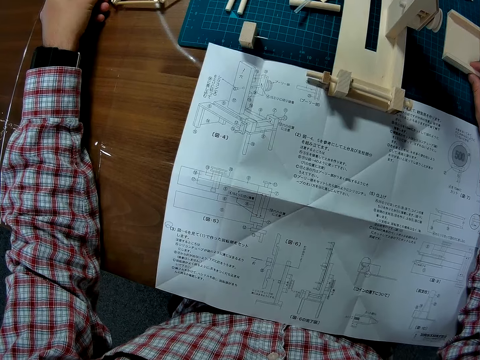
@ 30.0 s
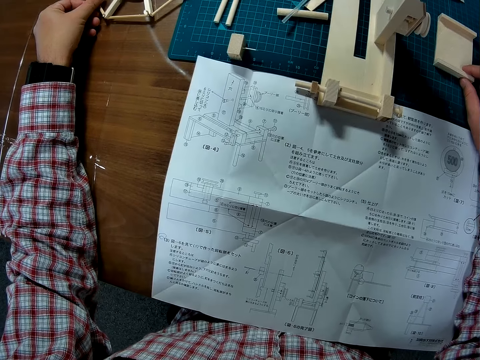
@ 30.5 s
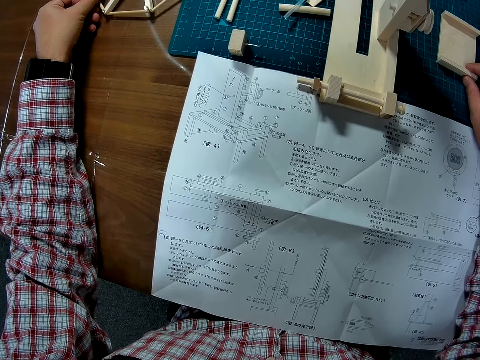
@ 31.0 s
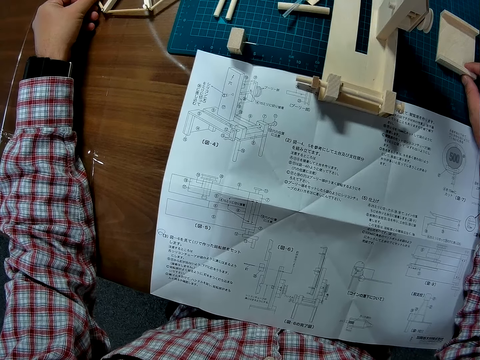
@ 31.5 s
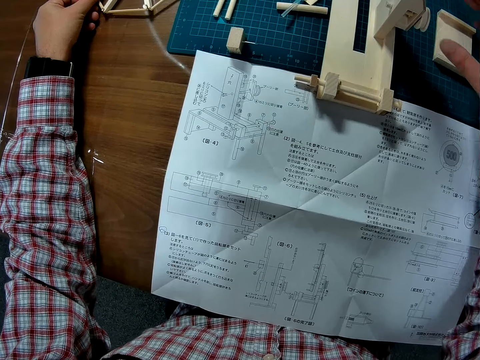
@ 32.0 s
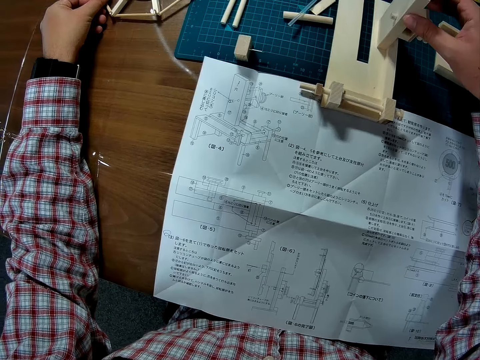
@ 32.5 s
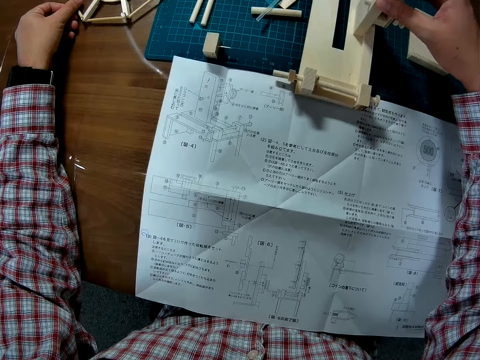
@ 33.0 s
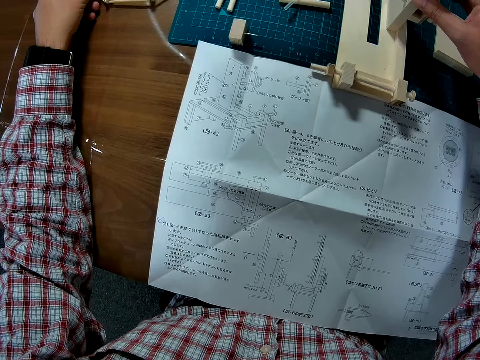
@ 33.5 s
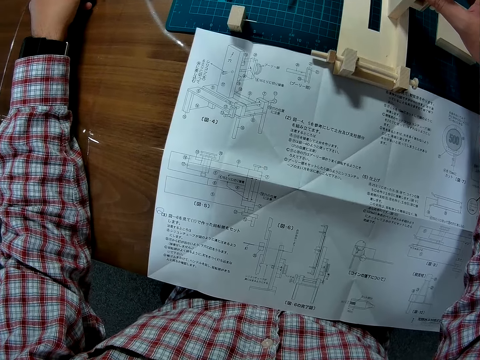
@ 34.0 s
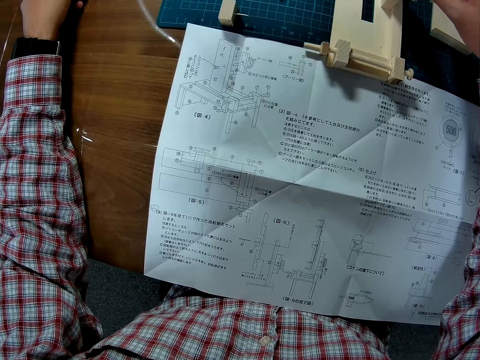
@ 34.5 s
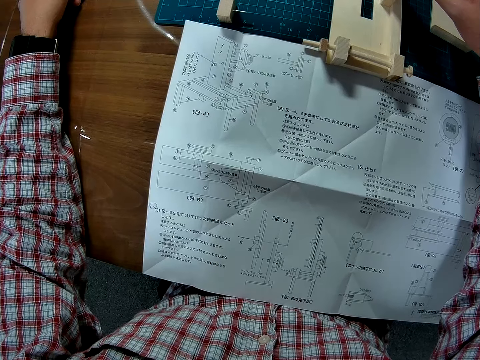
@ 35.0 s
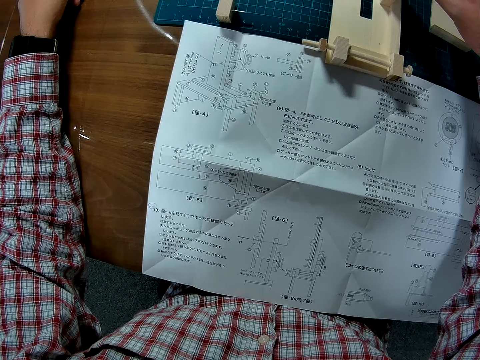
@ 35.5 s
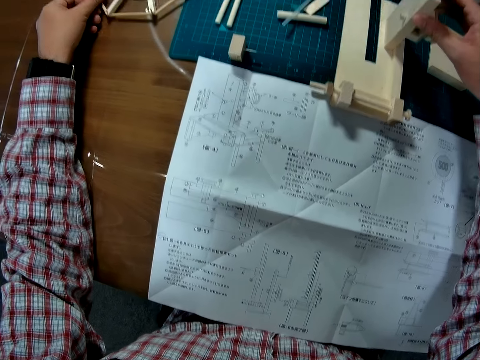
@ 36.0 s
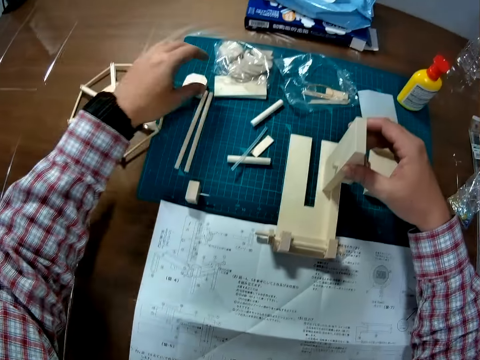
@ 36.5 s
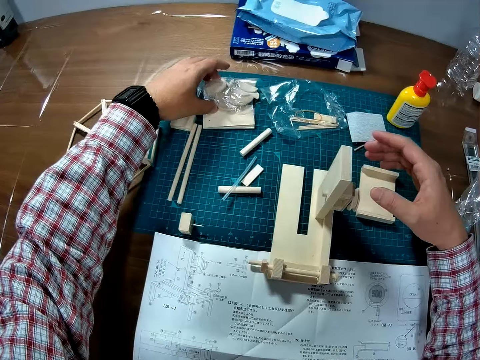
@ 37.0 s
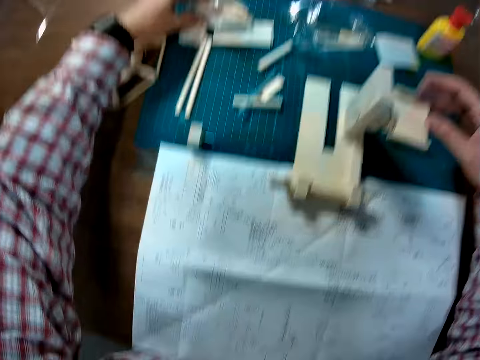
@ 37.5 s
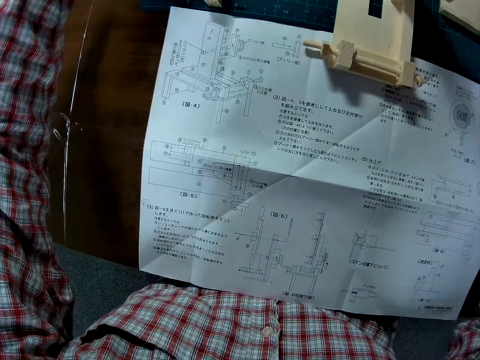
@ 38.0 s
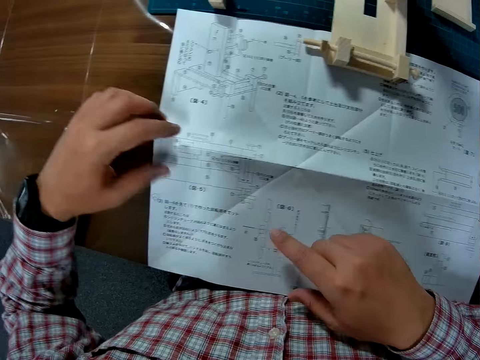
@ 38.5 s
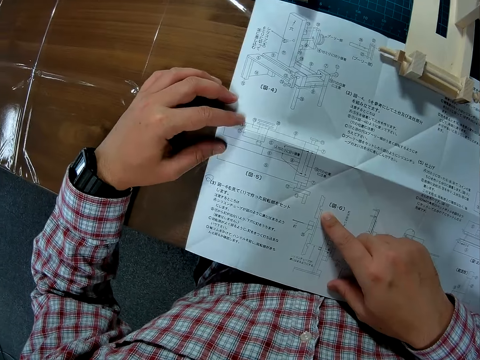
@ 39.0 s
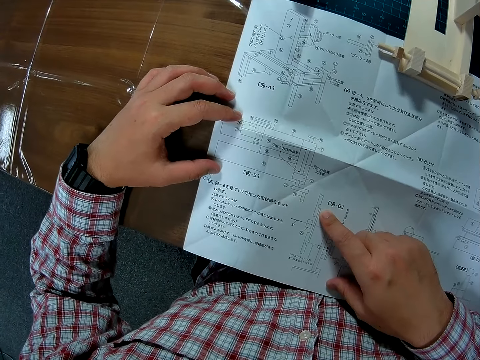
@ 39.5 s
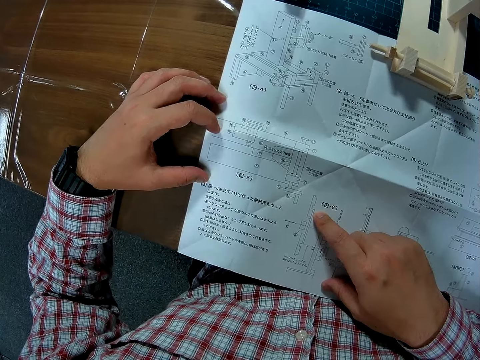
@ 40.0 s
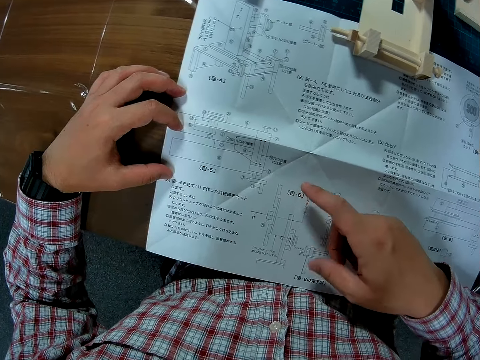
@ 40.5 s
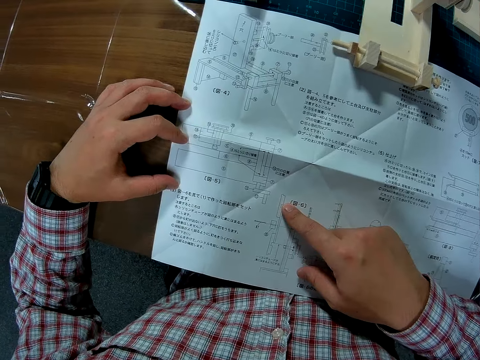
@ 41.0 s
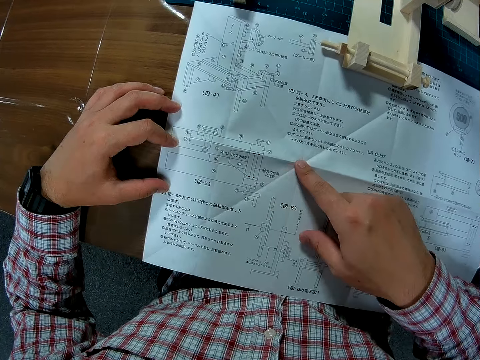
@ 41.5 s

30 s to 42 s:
The camera wearer holds a model. He puts a wheel model on the table. He moves the body of the mechanical model. He pulls modeling pieces. He holds a modeling manual with both hands. He studies the modeling manual with his hand.

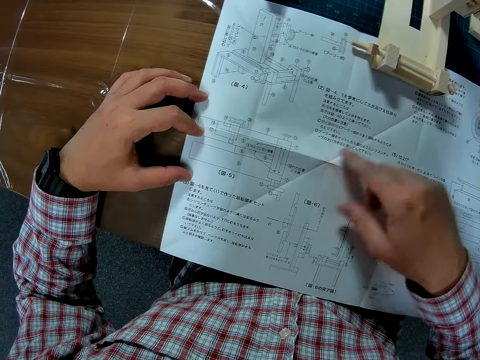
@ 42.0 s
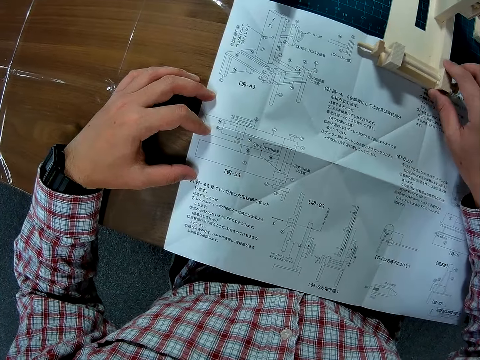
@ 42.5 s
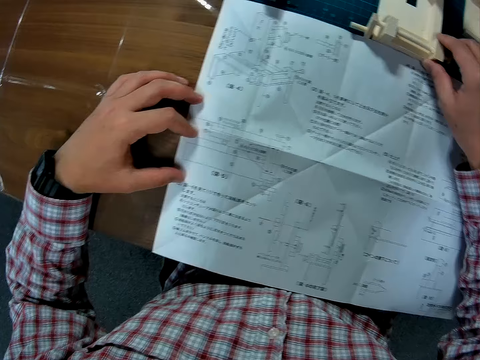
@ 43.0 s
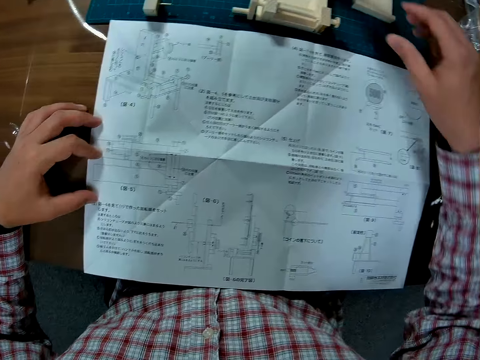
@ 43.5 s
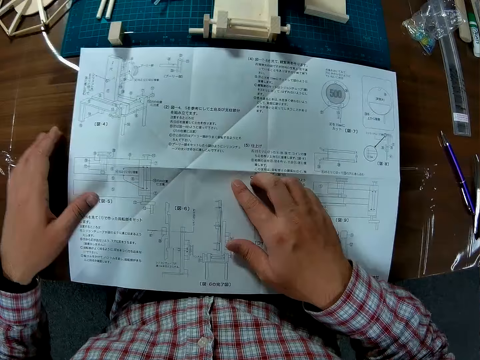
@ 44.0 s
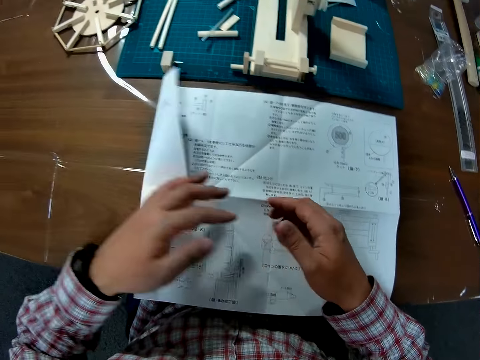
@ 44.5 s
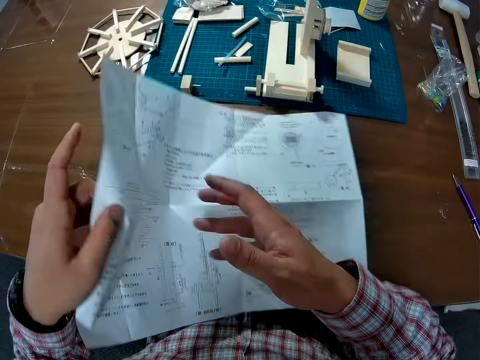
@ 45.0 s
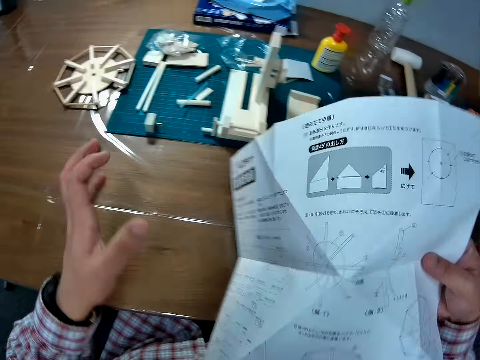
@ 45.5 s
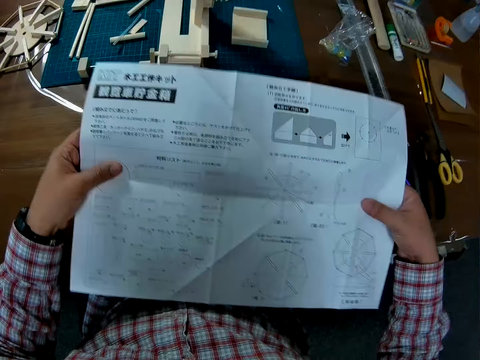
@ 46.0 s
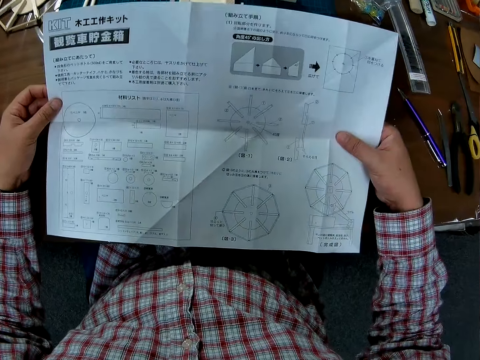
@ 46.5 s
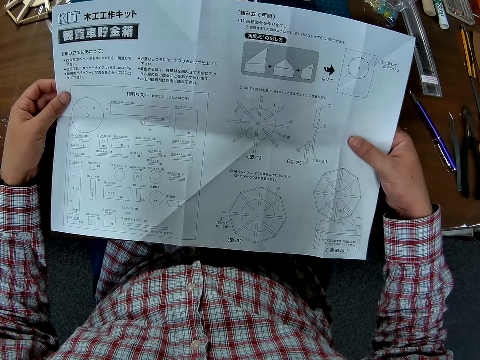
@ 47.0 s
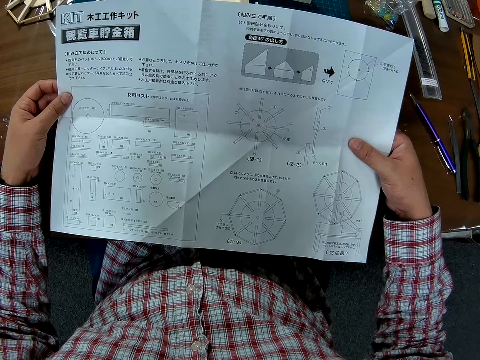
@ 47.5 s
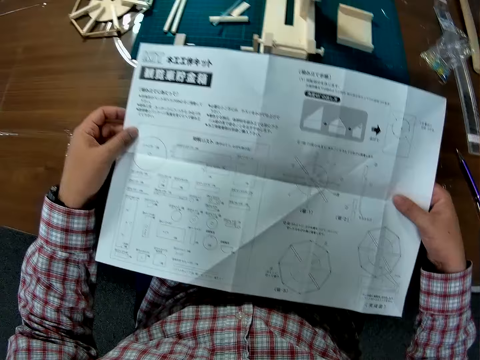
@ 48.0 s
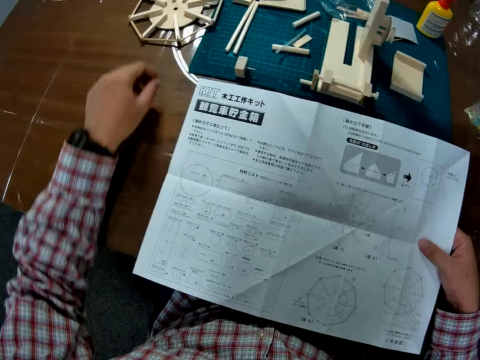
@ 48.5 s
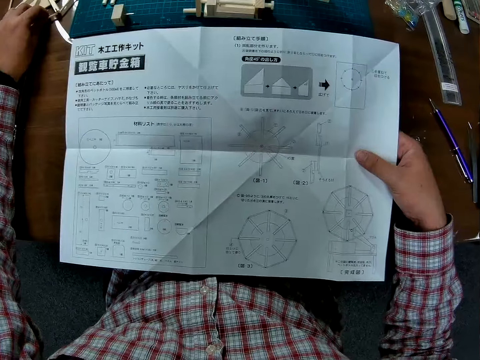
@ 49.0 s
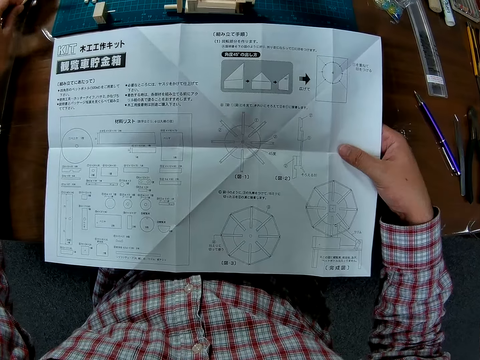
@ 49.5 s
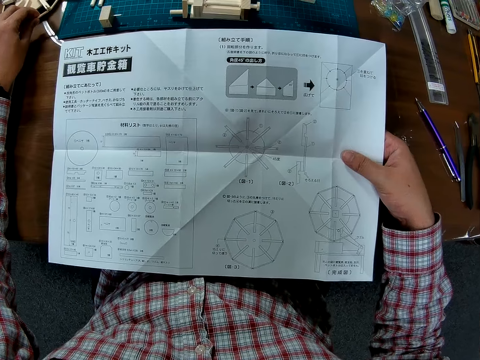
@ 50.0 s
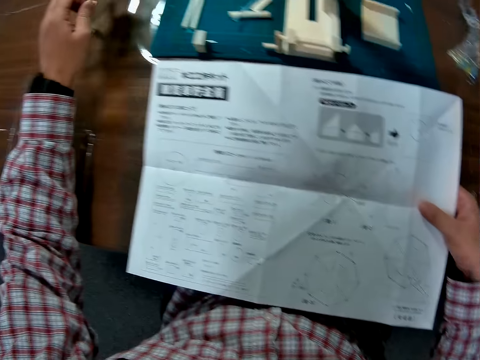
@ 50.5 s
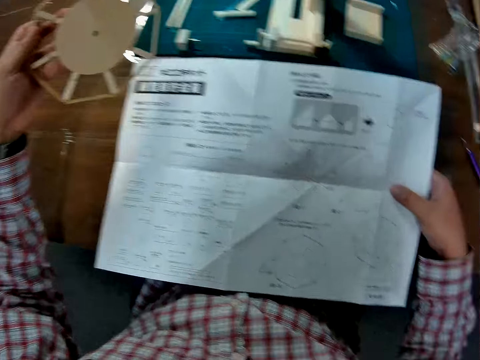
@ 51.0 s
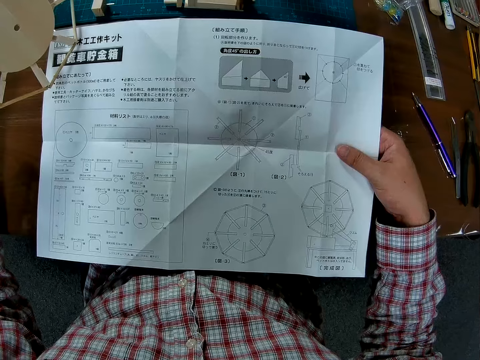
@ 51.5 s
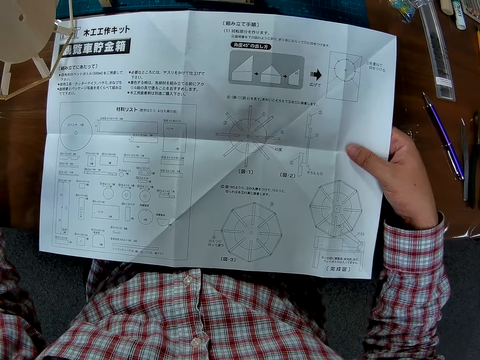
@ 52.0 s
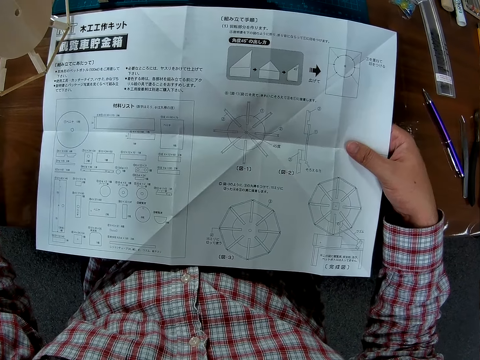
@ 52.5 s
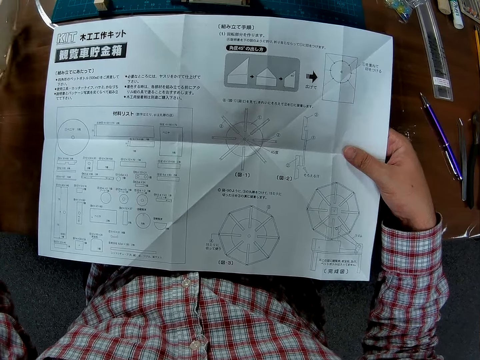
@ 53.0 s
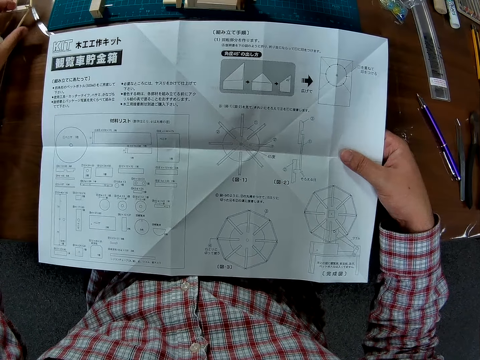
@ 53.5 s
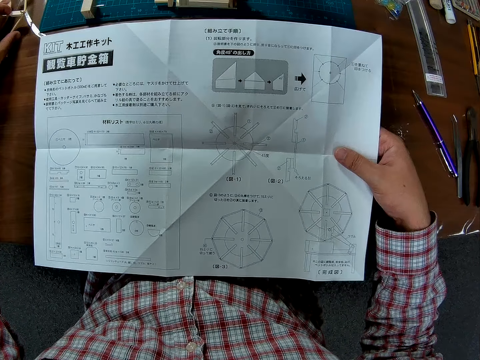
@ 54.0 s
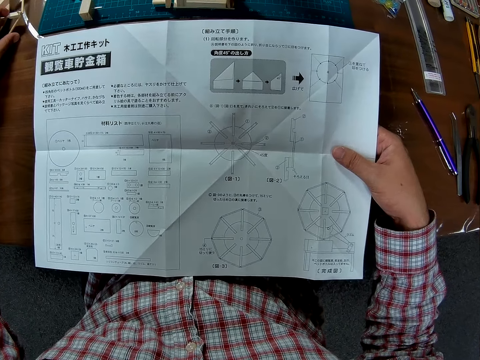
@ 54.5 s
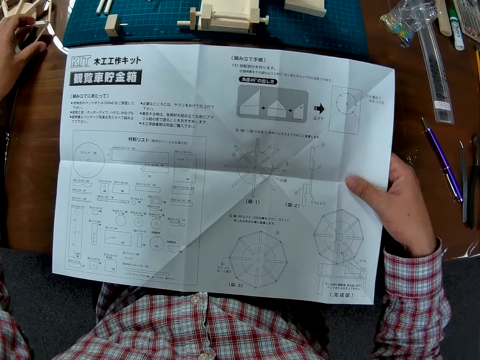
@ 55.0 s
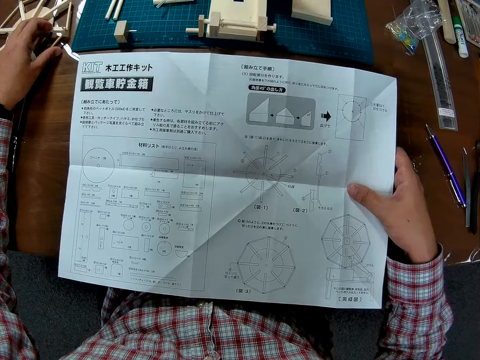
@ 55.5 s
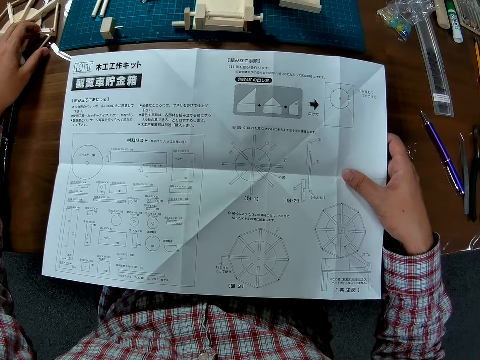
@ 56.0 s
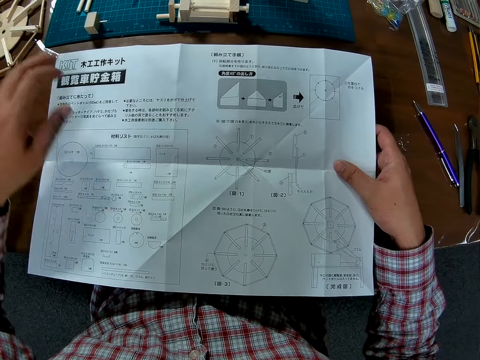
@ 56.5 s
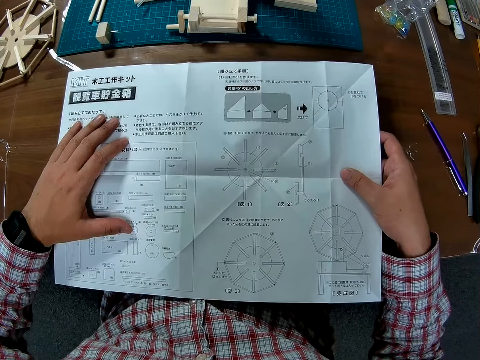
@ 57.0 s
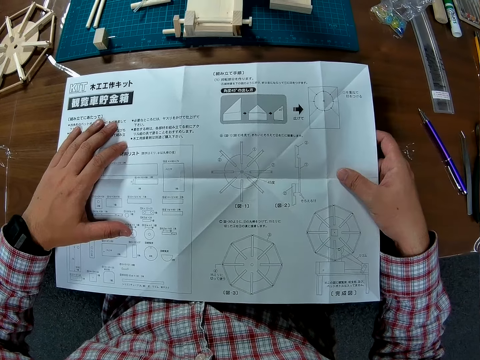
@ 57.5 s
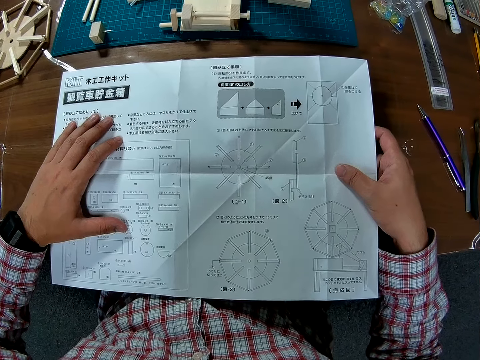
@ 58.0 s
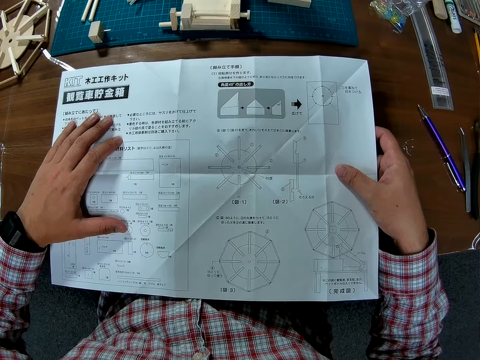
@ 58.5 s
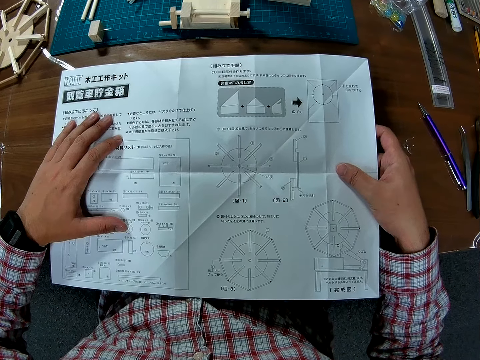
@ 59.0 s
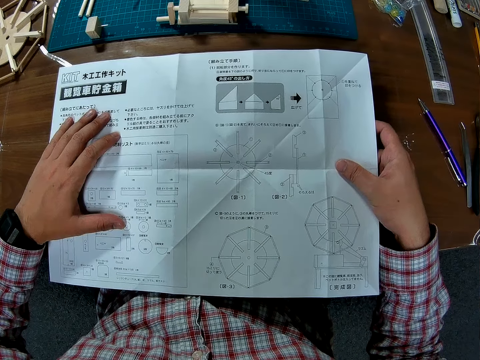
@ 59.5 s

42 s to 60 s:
The camera wearer moves the body of the mechanical model backward. He holds a modeling manual with both hands. He turns the manual to the other side. He holds the manual with both hands. He reads the manual in hands. He picks up the wind vane with his left hand. He places the wind vane on the table. He holds the manual with both hands. He places his left hand on the manual sheet. He reads the manual.
